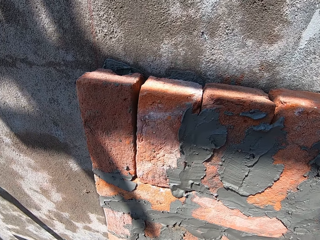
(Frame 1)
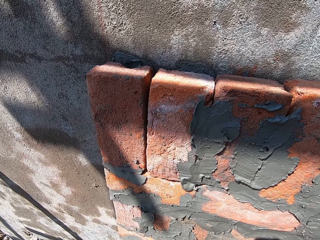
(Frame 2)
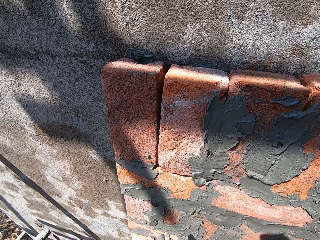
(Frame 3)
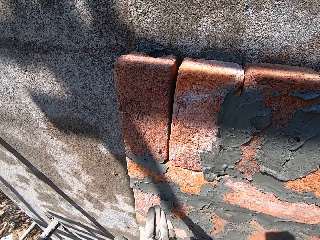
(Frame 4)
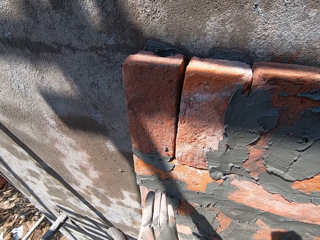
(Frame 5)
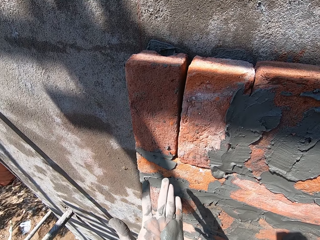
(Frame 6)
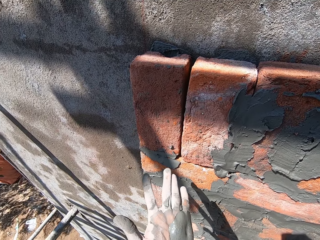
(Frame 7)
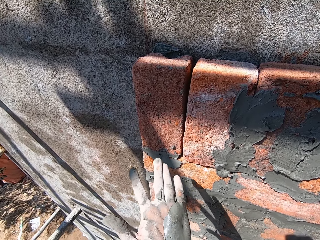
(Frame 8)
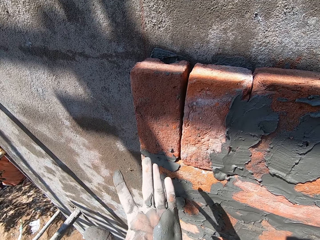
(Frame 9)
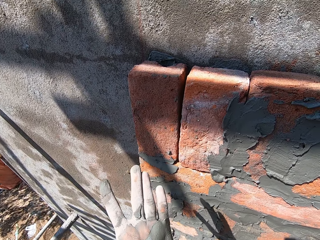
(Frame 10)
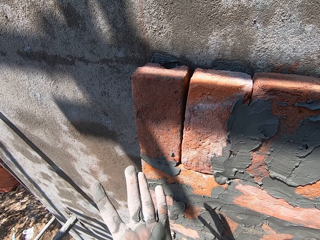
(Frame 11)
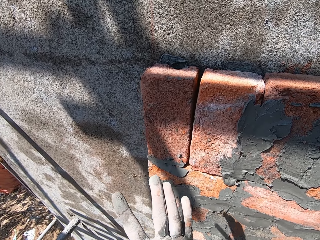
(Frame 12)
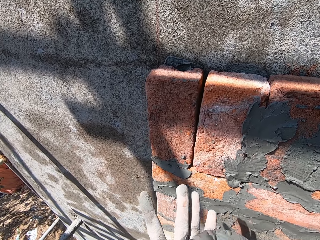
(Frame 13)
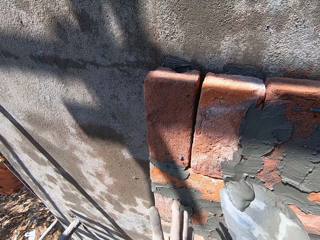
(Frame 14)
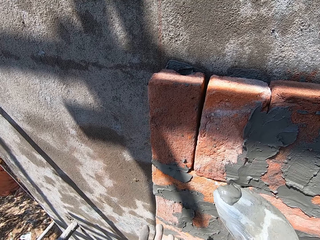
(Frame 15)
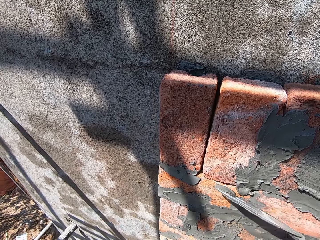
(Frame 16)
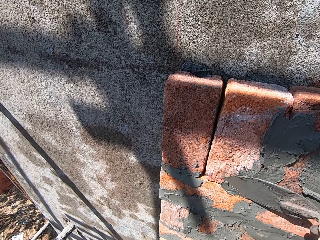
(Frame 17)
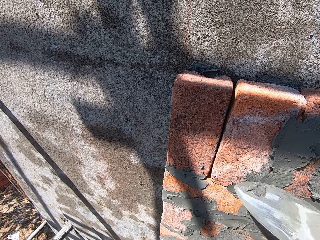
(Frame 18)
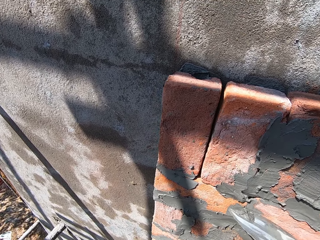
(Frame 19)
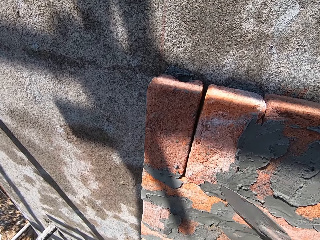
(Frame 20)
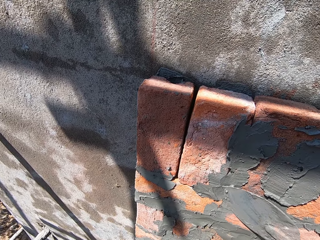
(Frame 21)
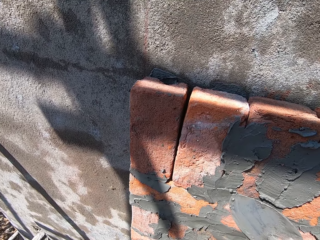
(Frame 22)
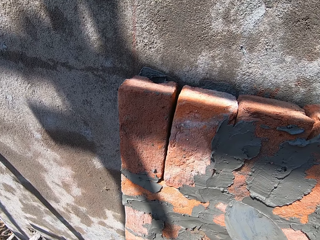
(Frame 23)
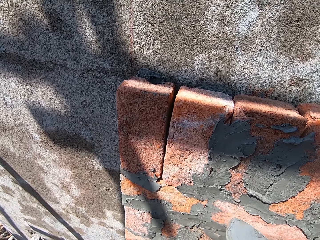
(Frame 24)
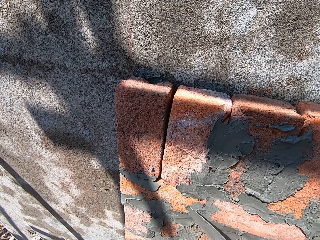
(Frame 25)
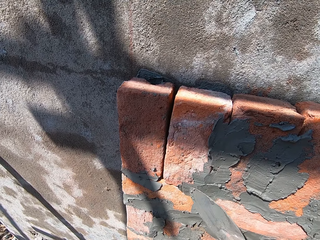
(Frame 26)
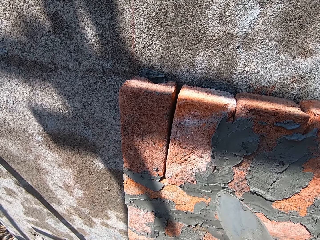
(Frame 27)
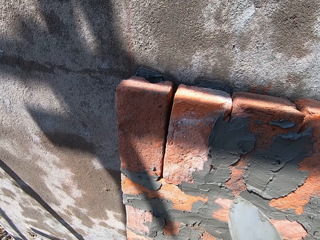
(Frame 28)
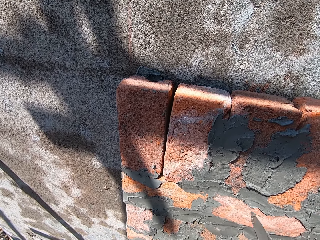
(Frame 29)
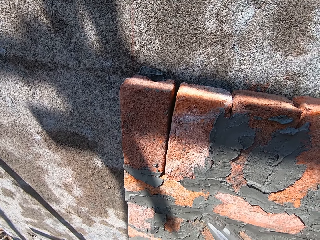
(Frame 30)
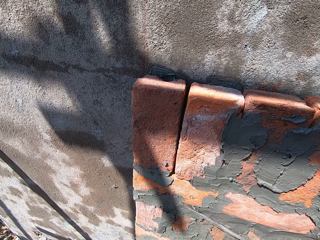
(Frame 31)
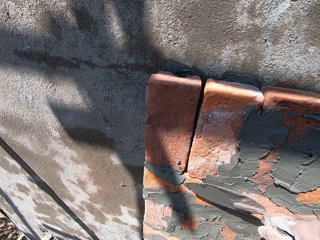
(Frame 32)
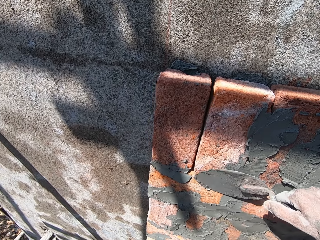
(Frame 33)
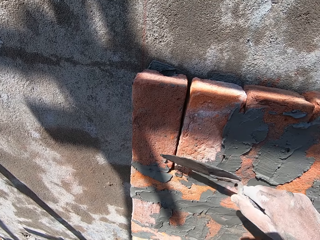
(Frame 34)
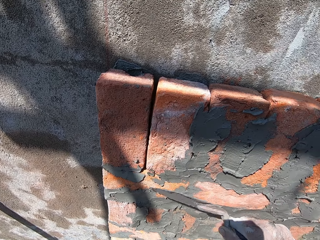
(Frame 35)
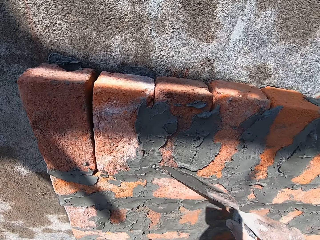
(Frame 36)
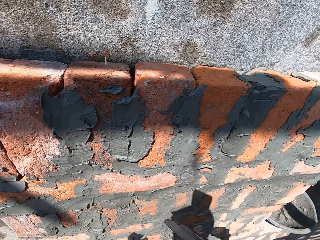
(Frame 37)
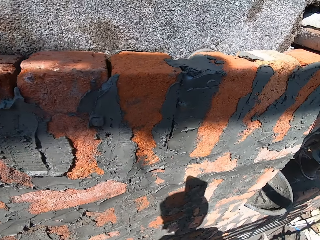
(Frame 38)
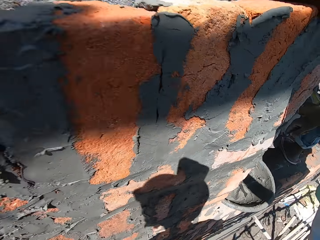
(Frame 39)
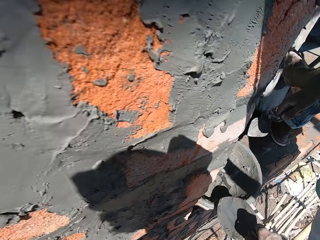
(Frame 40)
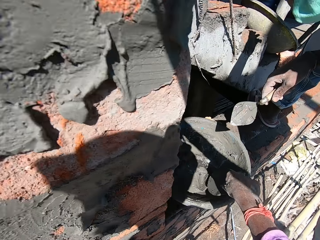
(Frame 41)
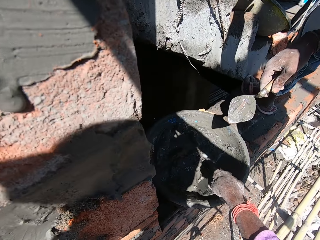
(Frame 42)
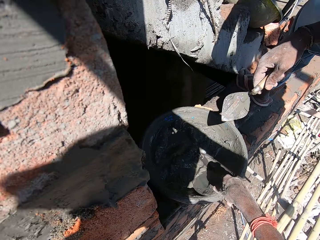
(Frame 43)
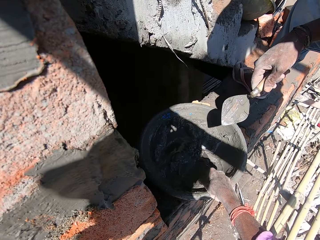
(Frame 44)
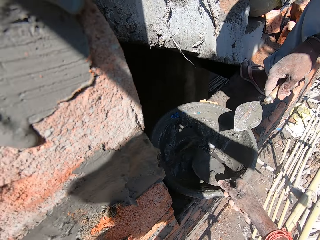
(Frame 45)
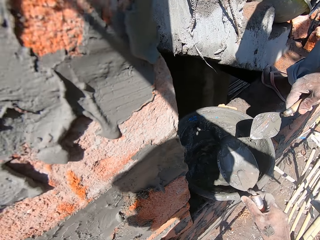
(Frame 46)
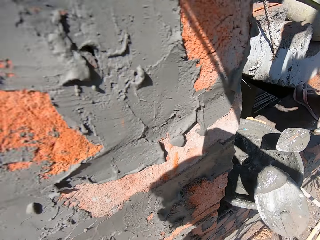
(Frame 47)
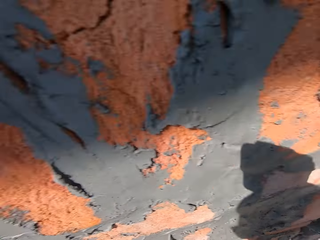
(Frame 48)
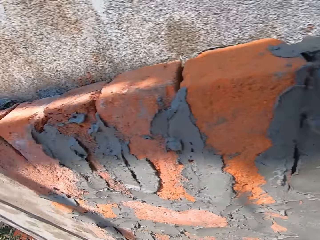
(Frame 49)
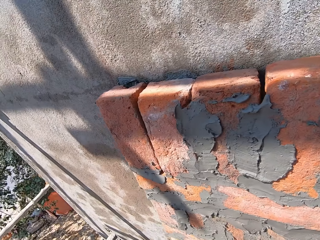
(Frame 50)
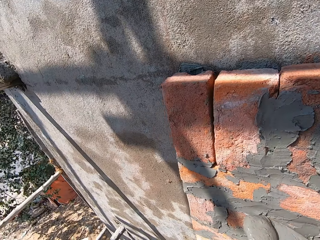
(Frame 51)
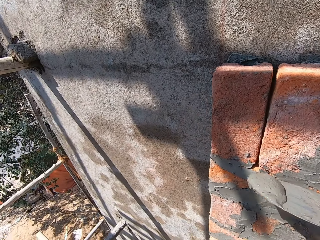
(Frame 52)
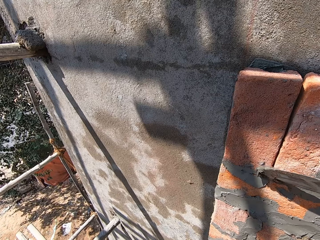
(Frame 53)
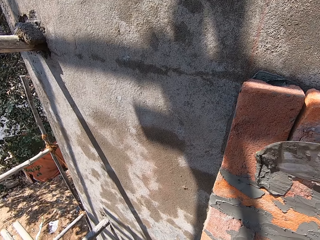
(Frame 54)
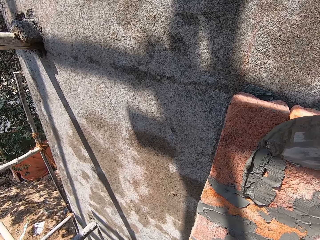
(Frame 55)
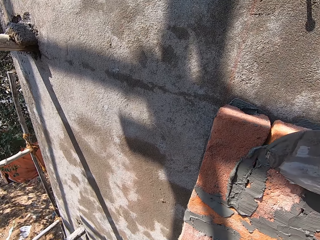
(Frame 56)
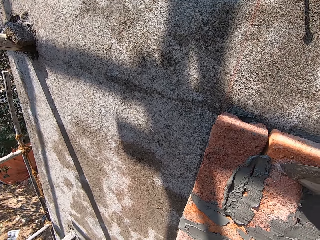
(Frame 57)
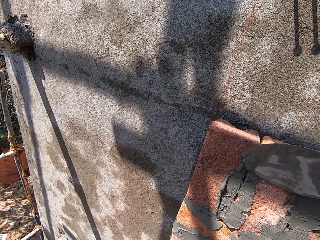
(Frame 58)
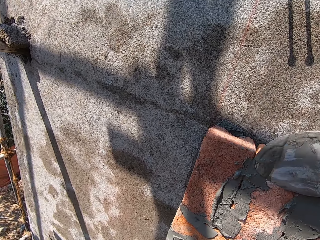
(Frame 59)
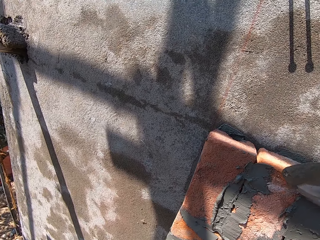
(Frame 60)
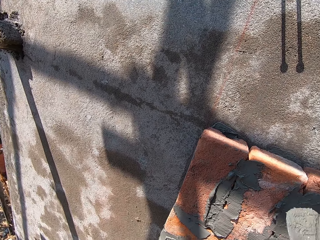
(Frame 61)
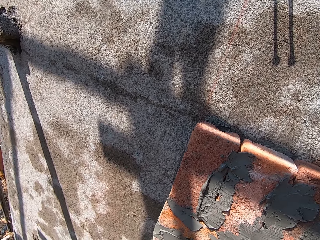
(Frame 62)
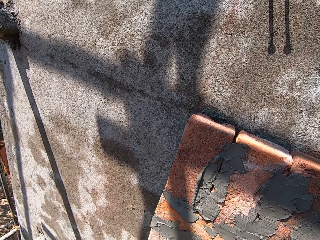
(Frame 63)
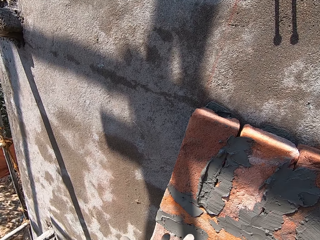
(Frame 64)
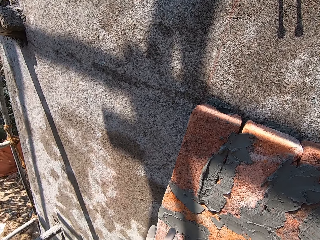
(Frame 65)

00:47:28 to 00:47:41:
The camera wearer packs cement mortar from his palm with the masonry trowel in his right hand. He plasters the bricks on the wall with the masonry trowel in his right hand. He packs cement mortar from the pan with the masonry trowel in his right hand. He plasters the bricks on the wall with the masonry trowel in his right hand.

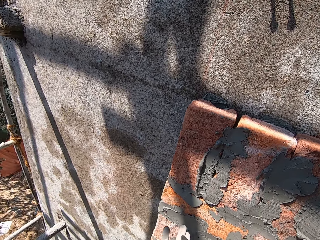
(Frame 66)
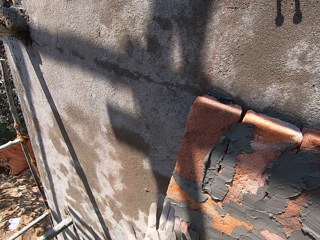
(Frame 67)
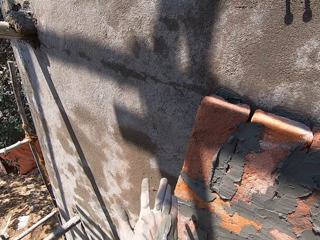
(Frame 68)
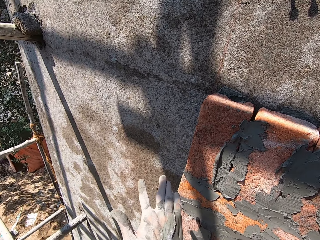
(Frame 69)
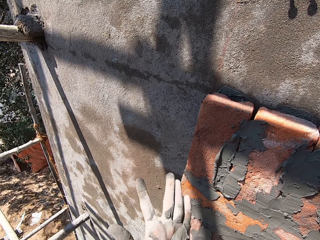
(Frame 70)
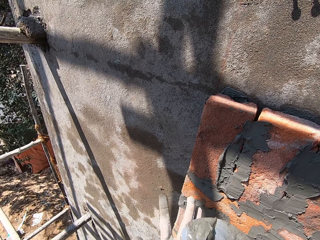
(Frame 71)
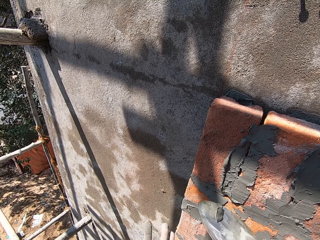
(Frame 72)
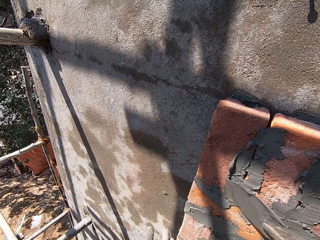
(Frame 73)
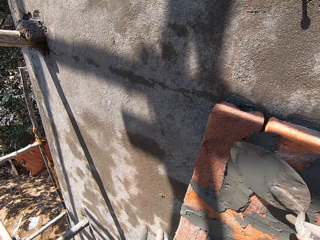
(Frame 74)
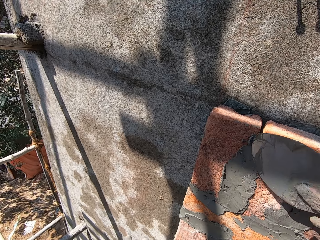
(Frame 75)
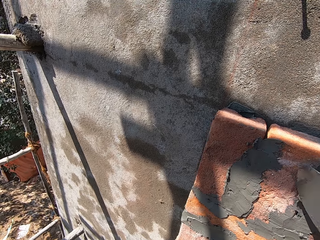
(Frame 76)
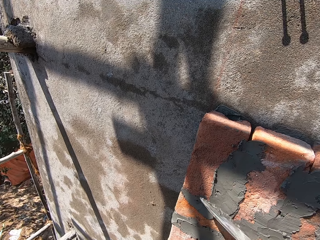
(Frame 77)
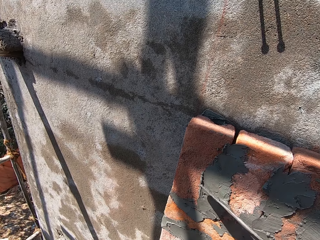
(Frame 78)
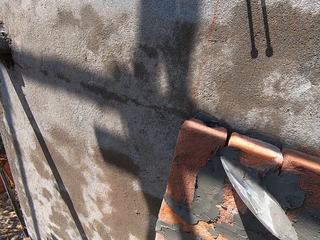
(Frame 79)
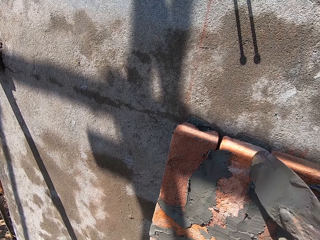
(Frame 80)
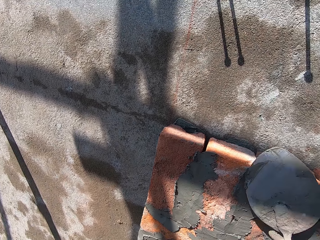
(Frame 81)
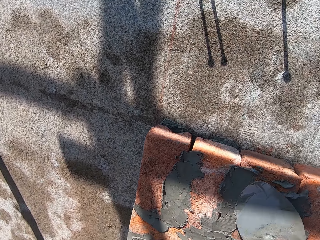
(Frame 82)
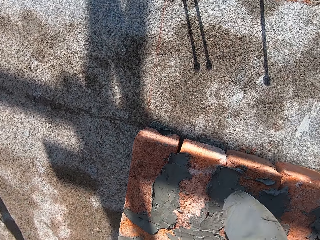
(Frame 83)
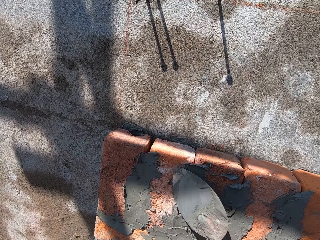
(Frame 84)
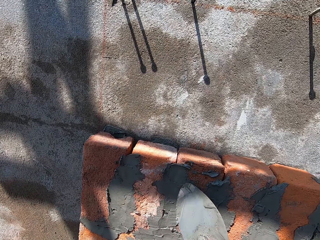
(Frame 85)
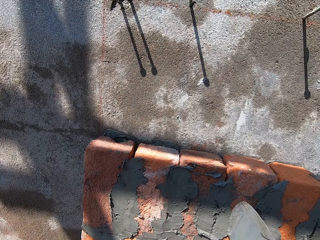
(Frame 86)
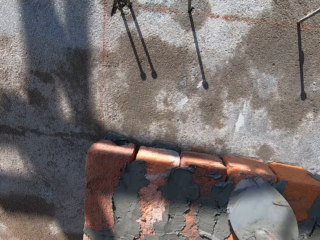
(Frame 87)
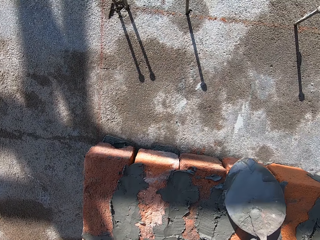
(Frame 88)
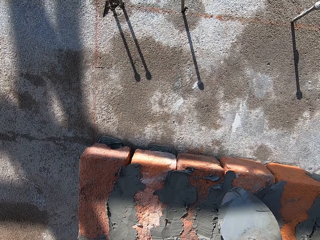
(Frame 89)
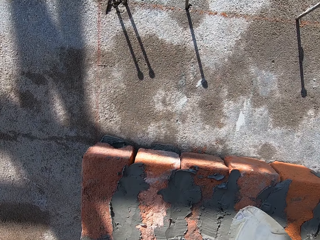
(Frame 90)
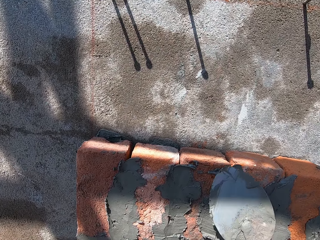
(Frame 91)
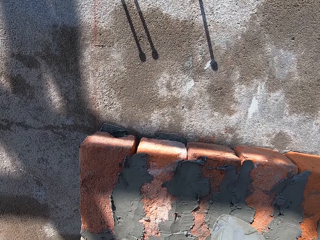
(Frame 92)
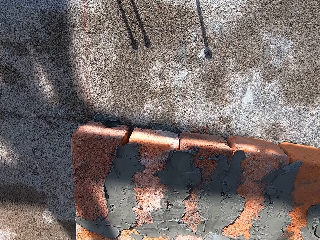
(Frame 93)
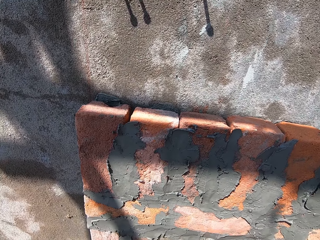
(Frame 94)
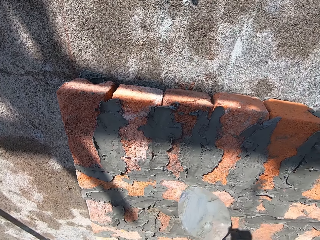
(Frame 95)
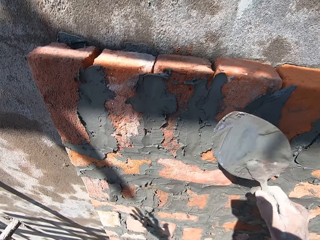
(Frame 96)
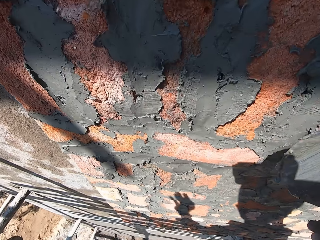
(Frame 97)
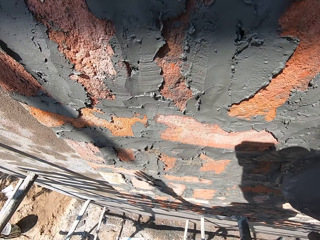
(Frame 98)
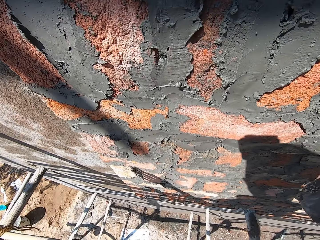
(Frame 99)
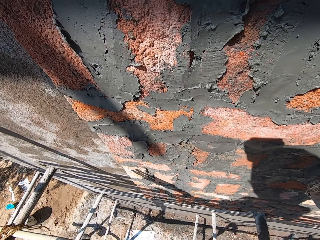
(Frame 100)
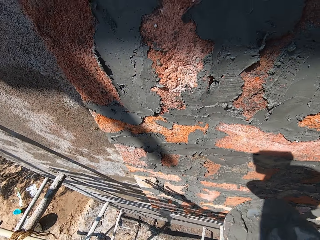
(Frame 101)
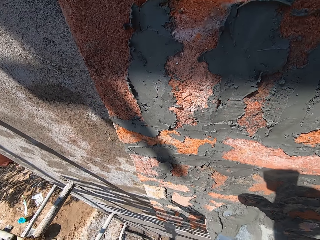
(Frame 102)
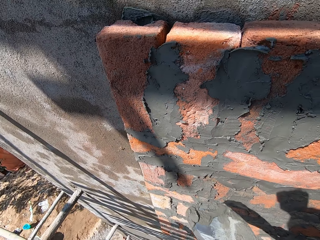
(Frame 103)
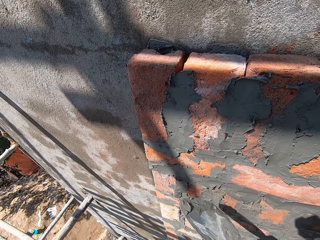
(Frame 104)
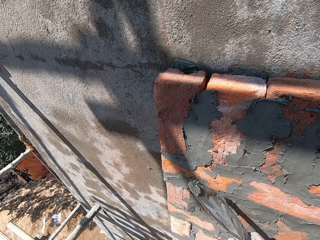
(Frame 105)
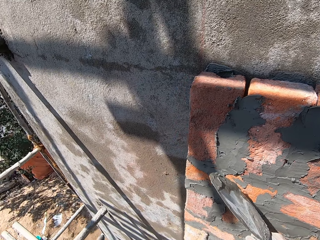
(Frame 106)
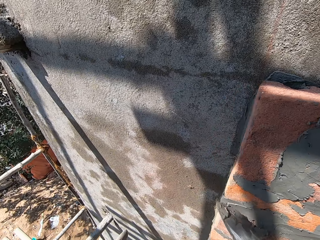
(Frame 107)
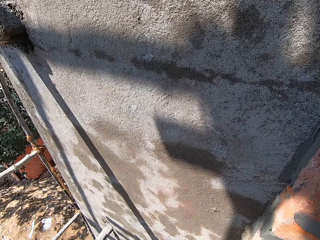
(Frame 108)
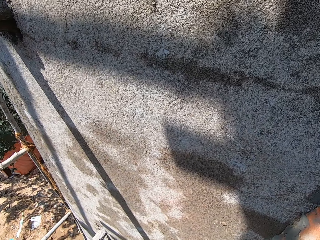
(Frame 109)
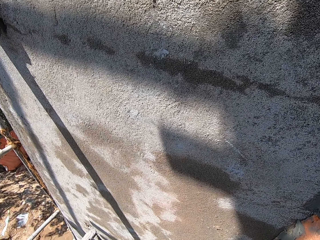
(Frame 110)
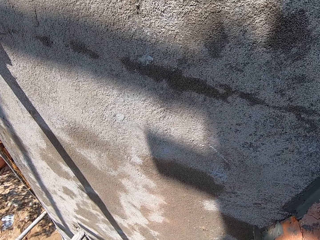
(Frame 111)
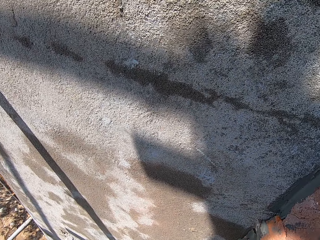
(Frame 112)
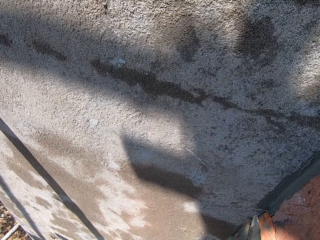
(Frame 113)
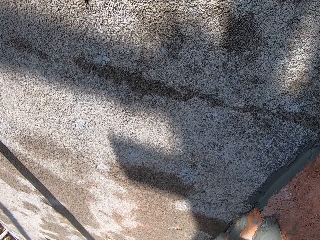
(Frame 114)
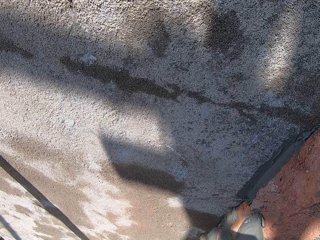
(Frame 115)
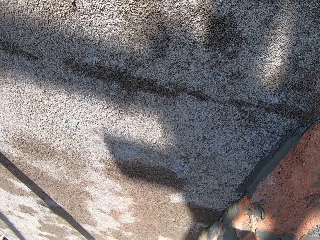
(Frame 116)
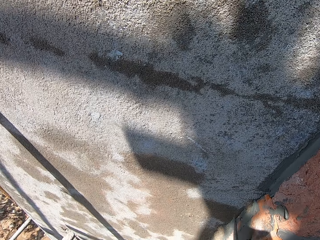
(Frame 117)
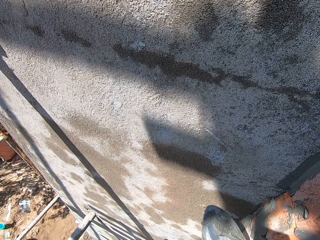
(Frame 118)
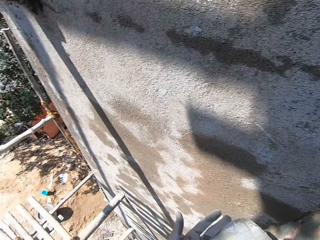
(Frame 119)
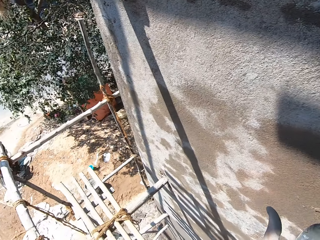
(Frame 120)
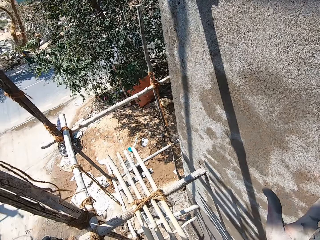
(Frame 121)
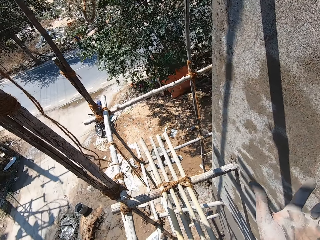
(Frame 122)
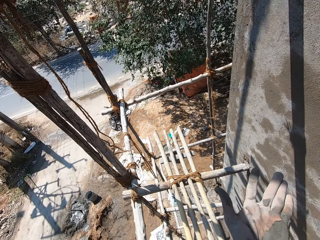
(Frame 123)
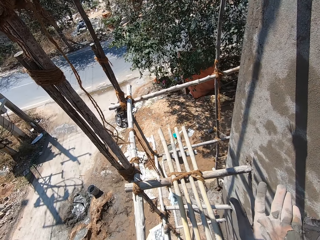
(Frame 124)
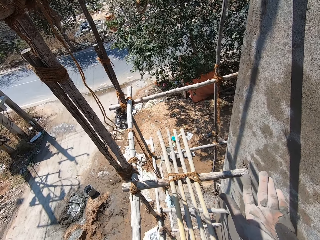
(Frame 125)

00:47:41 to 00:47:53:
The camera wearer smears cement in his left hand. He packs cement mortar from his palm with the masonry trowel in his right hand. He plasters the bricks on the wall with the masonry trowel in his right hand. He packs cement mortar from his palm with the masonry trowel in his right hand.
